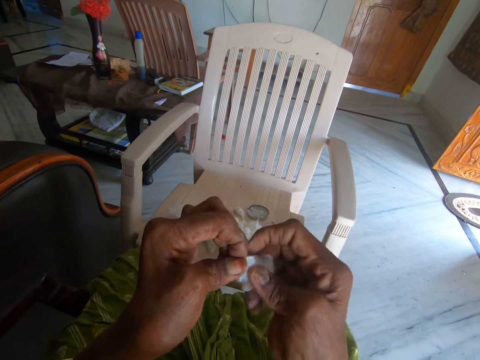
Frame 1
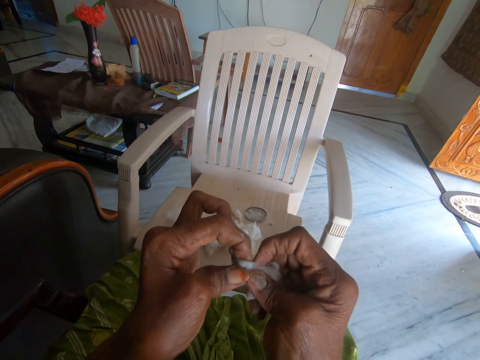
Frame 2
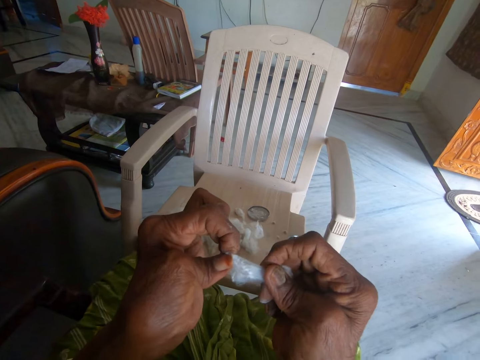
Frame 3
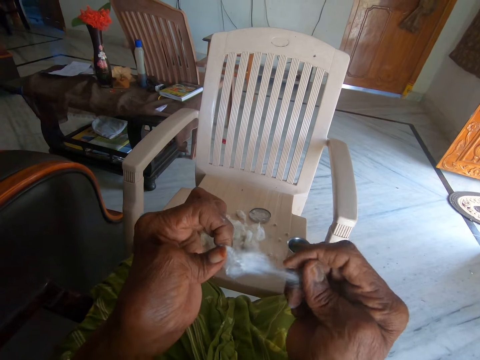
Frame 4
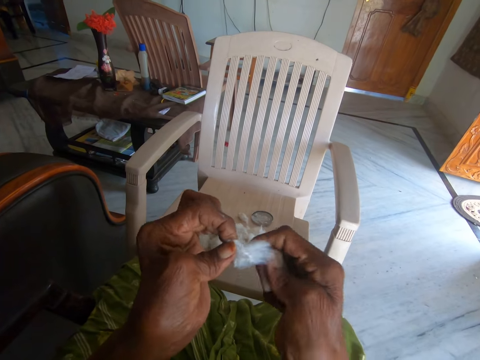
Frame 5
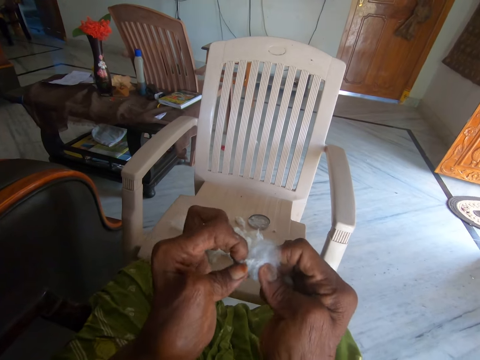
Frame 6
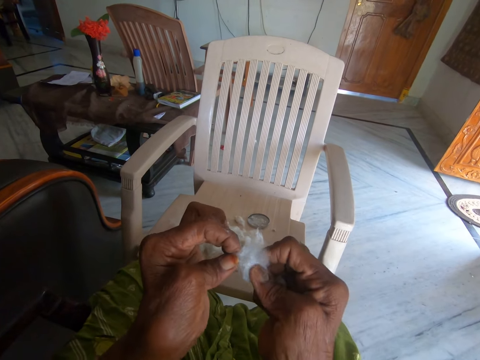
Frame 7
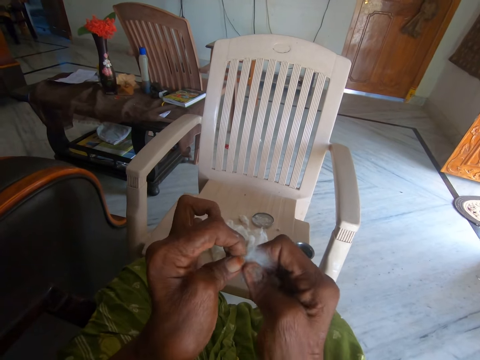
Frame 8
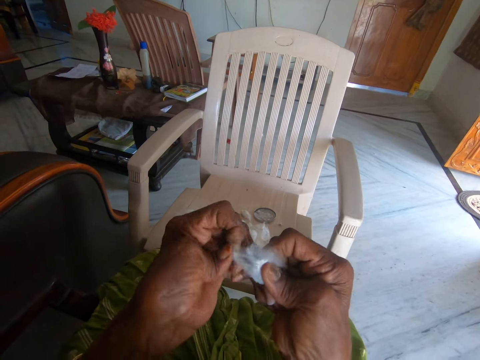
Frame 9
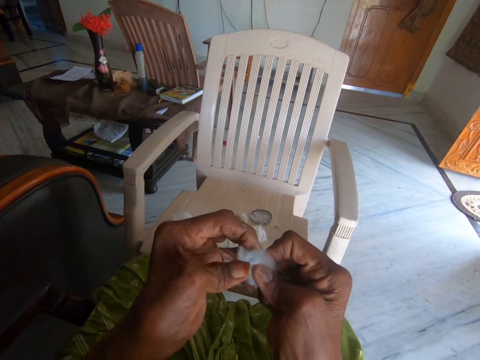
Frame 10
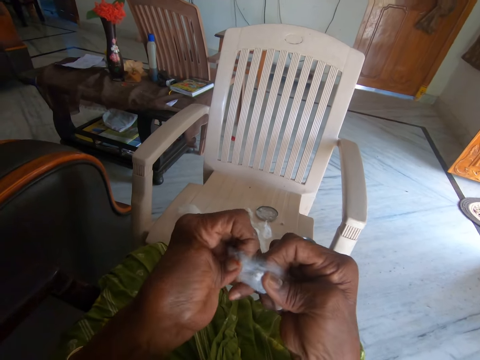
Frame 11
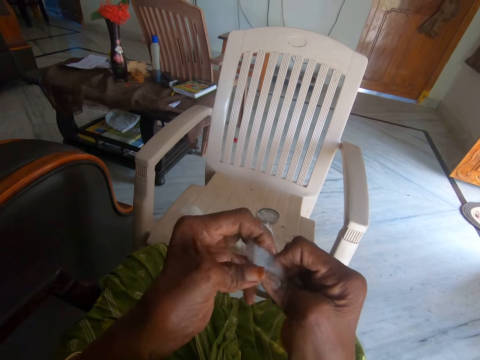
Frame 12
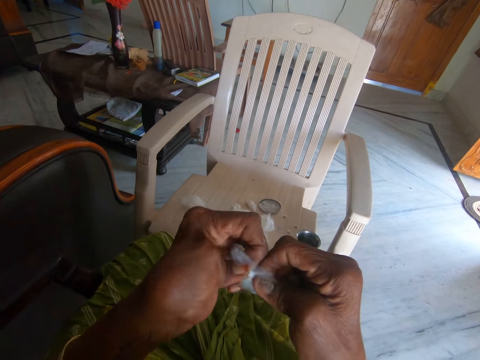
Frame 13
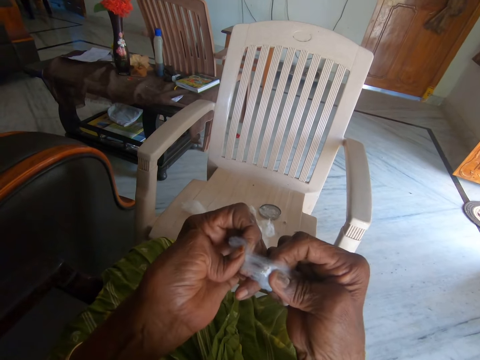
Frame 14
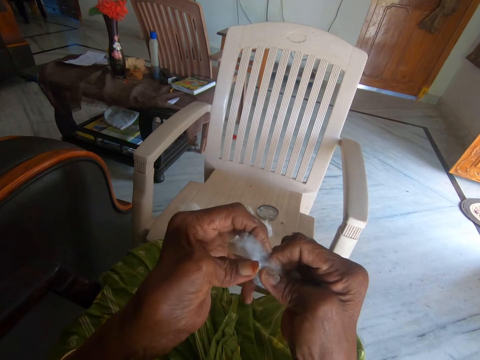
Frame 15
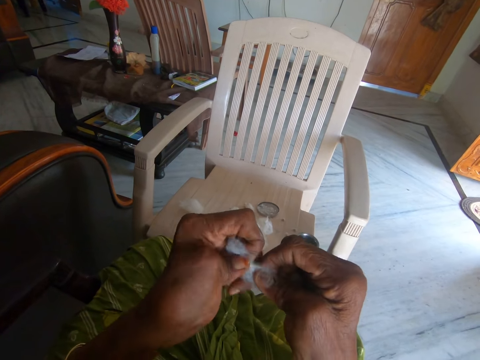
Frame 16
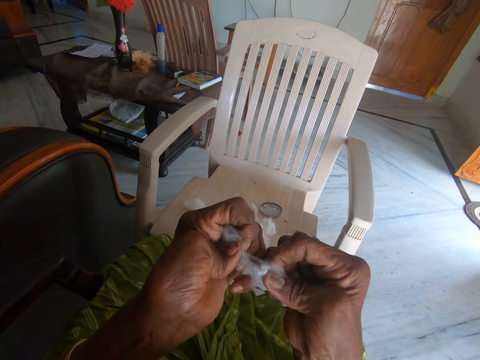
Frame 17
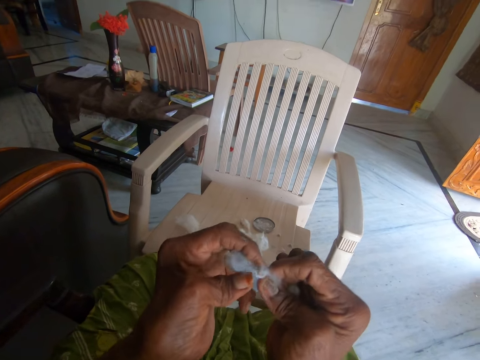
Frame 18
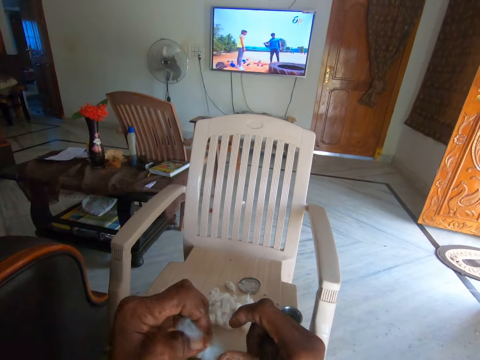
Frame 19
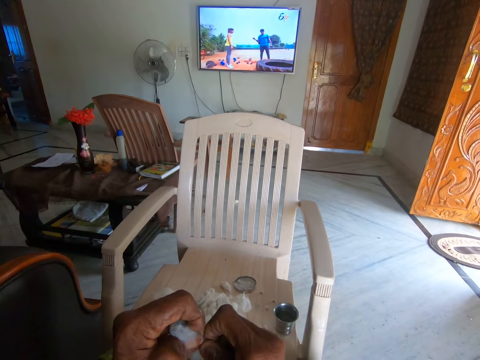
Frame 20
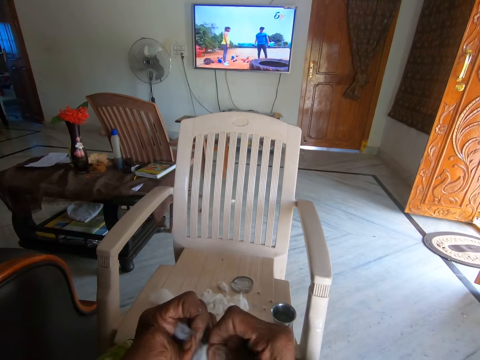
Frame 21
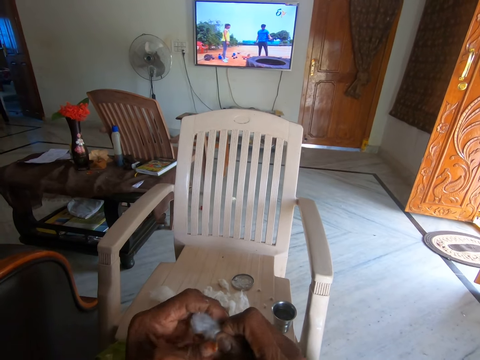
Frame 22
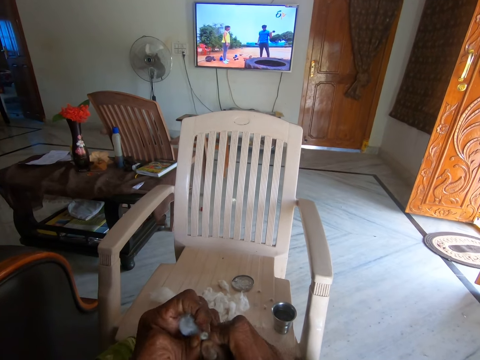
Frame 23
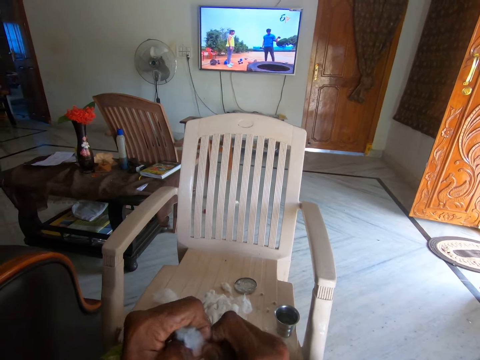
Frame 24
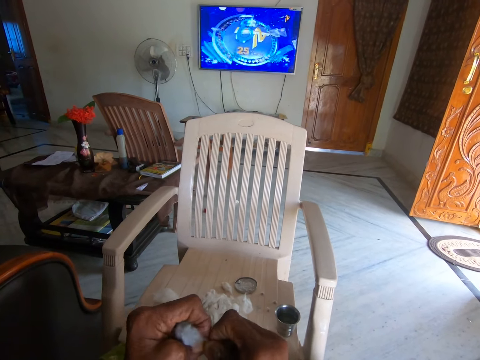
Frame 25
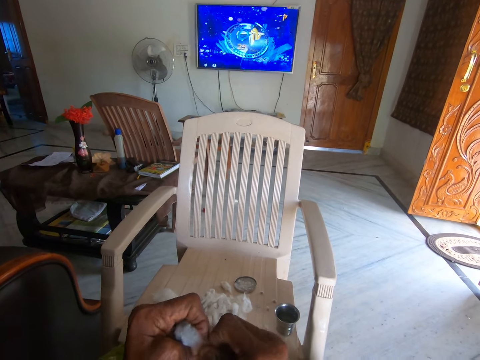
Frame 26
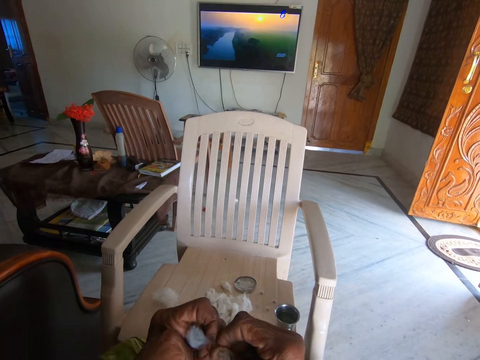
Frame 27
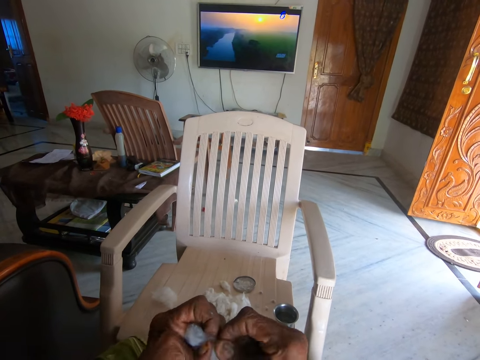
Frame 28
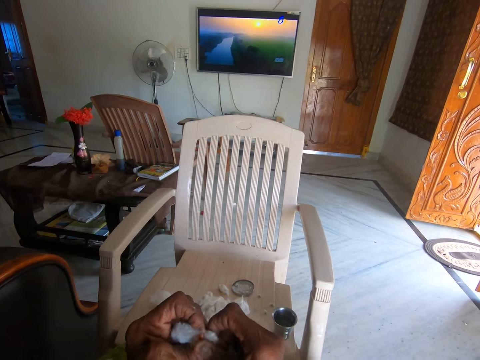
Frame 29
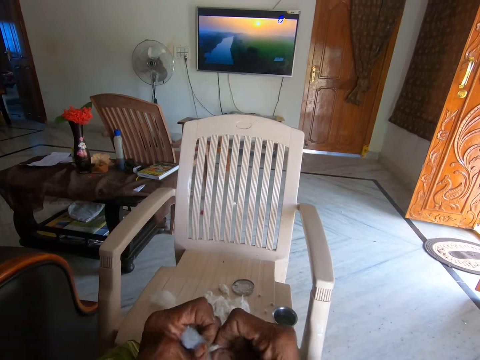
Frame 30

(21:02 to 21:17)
The camera wearer separates the other cotton with her hands.

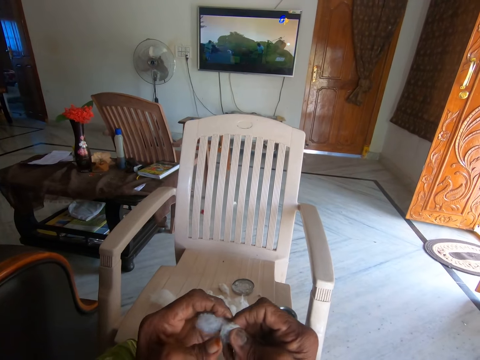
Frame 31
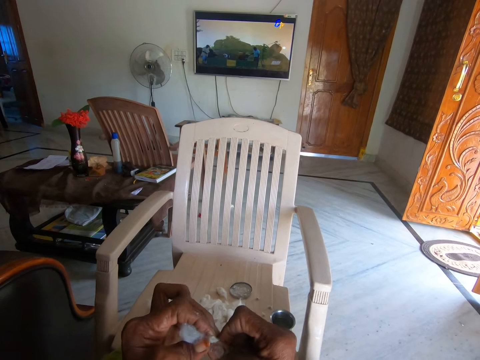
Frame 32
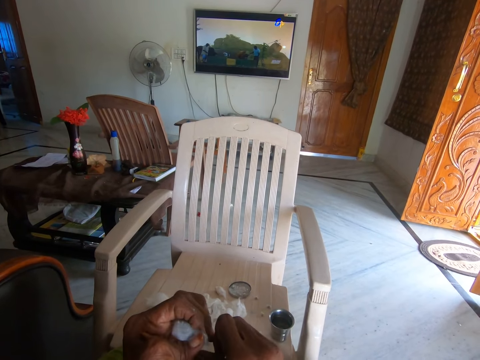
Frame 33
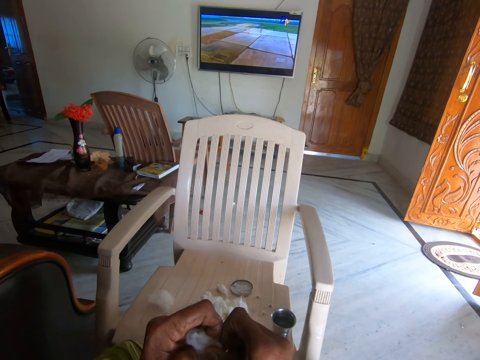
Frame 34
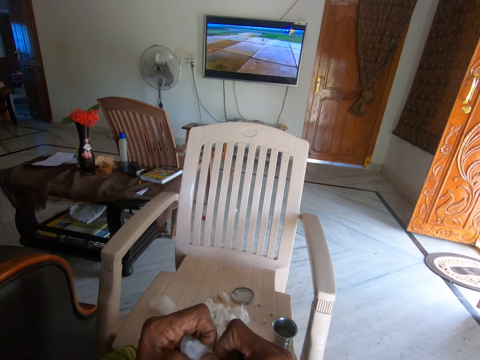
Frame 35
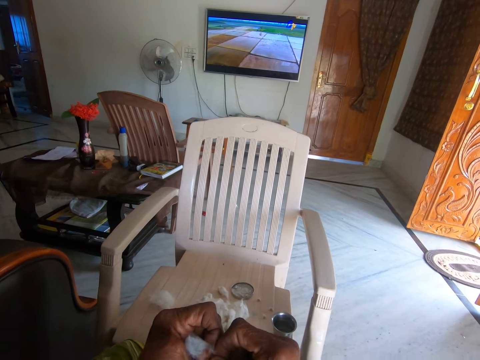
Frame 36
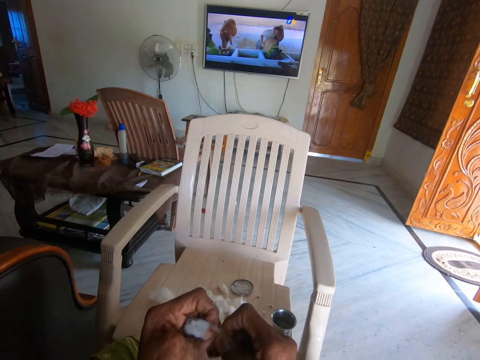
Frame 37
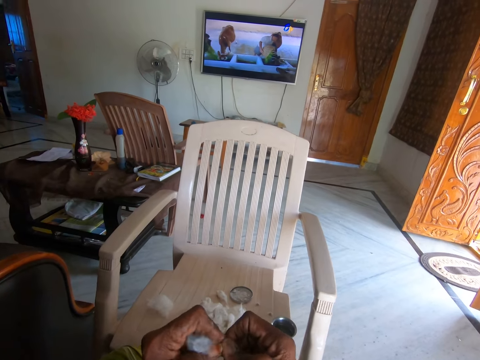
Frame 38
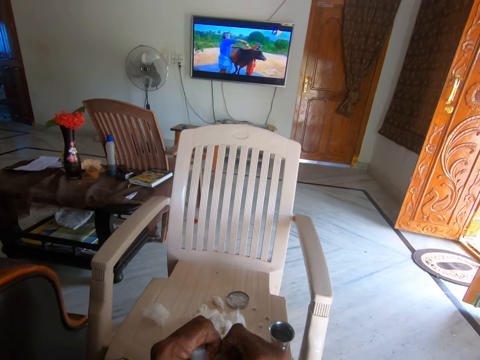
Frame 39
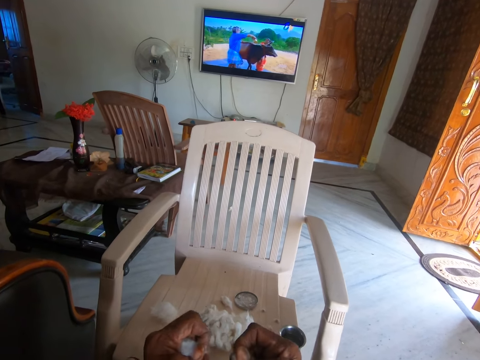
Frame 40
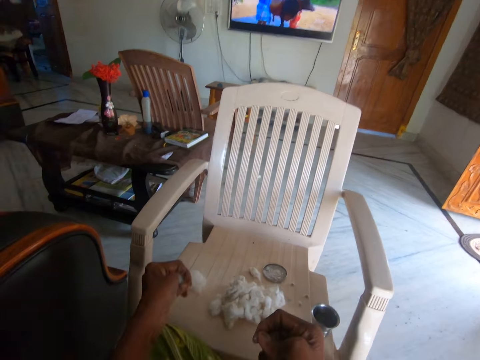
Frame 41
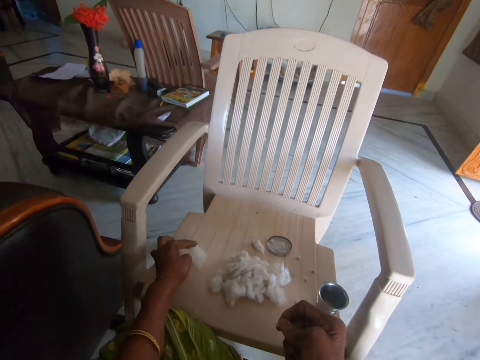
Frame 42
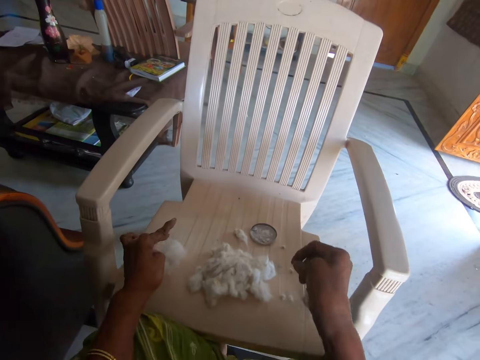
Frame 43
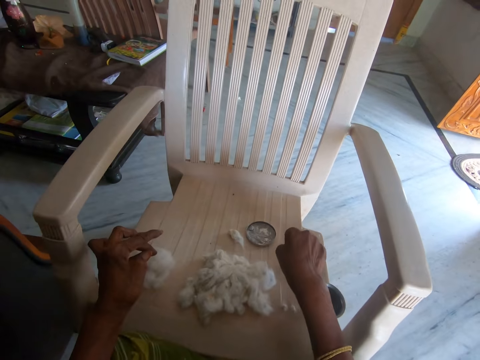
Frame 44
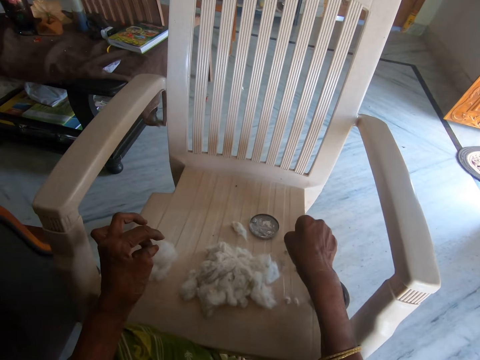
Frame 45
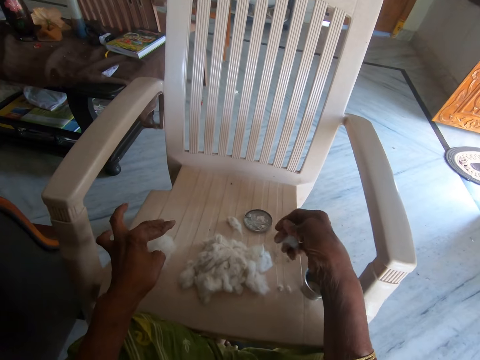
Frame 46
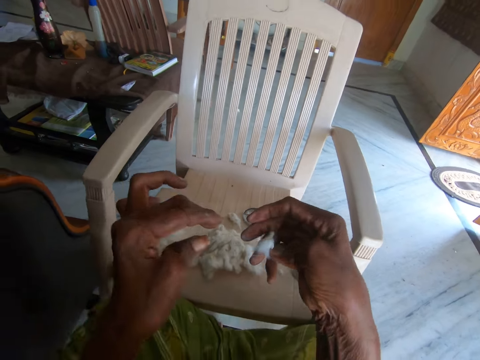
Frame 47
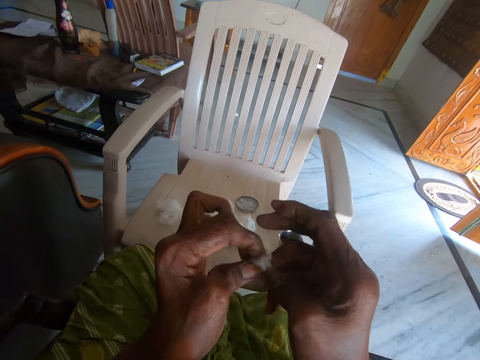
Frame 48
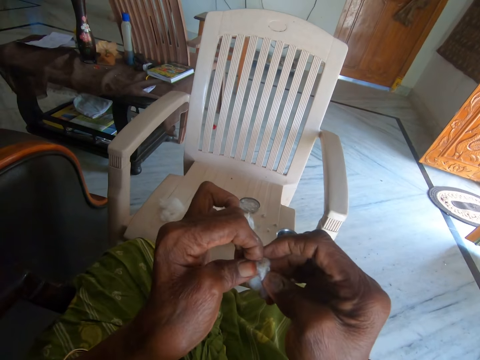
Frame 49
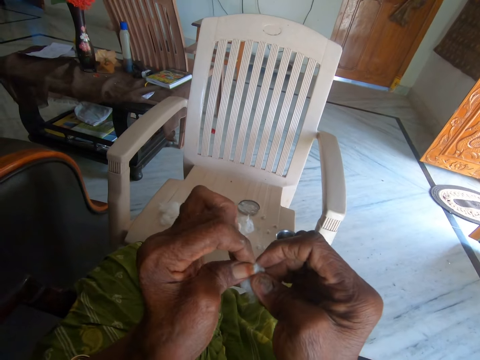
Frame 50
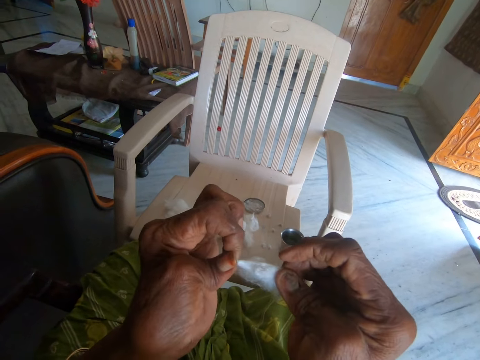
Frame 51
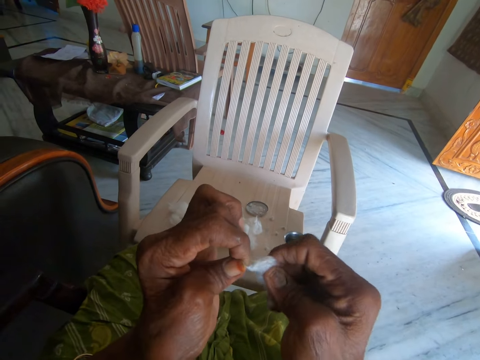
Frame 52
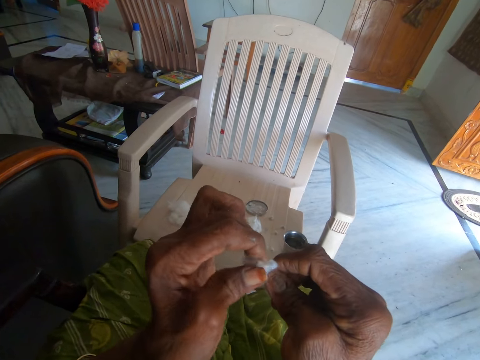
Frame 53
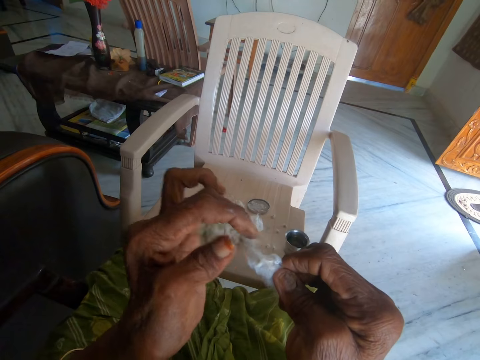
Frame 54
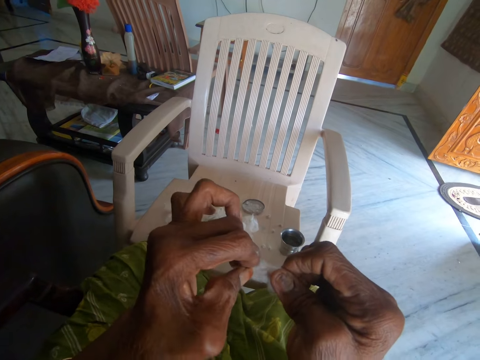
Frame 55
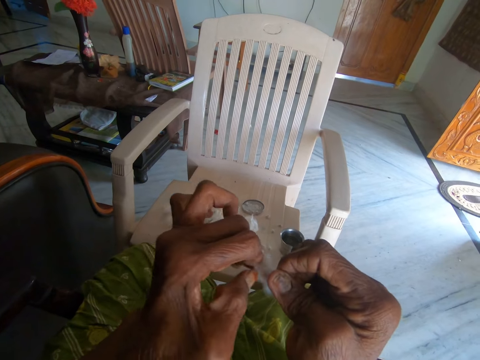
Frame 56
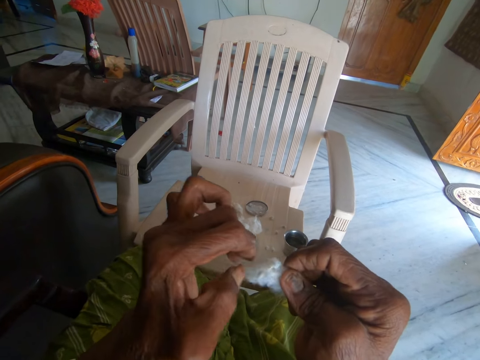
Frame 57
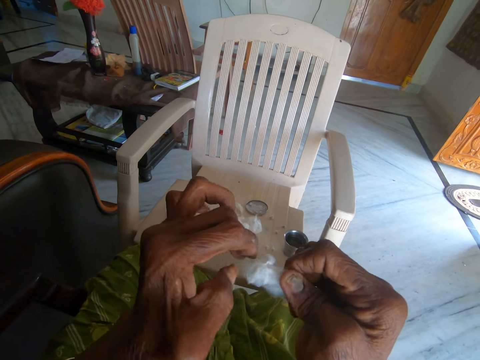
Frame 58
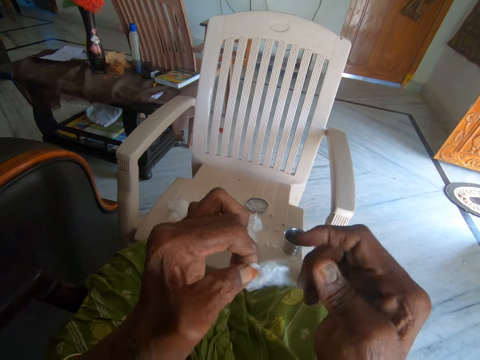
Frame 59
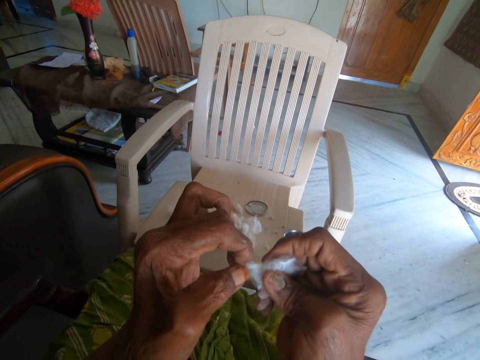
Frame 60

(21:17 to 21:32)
The camera wearer drops the separated cotton on the chair with her left hand. She drops another part of the other cotton on the plastic chair with her right hand. She separates the other cotton with her hands.
